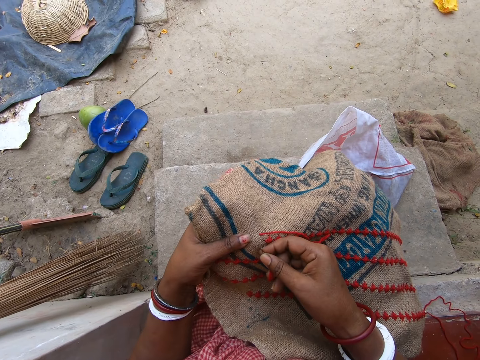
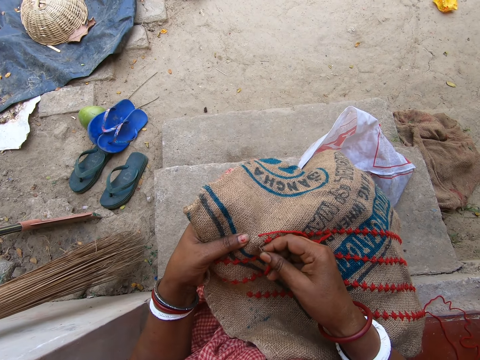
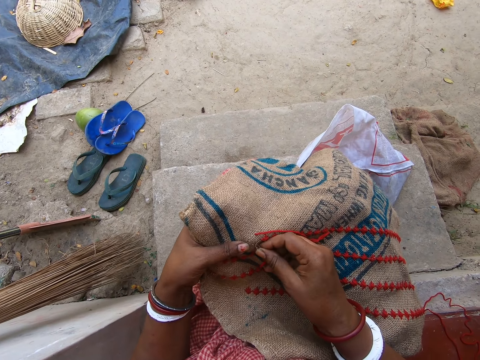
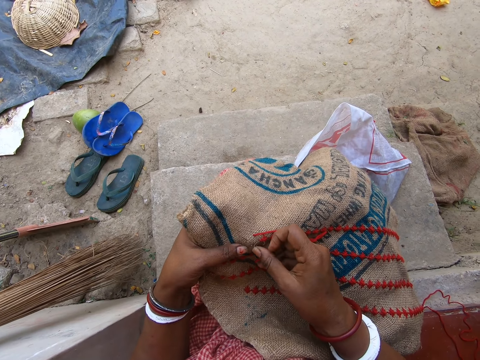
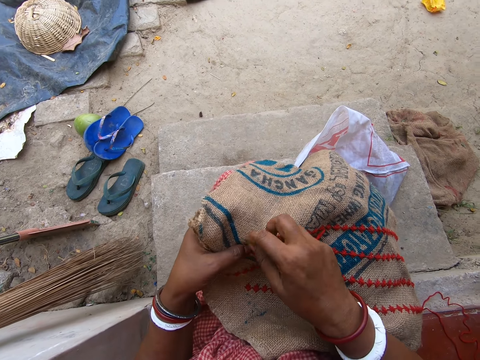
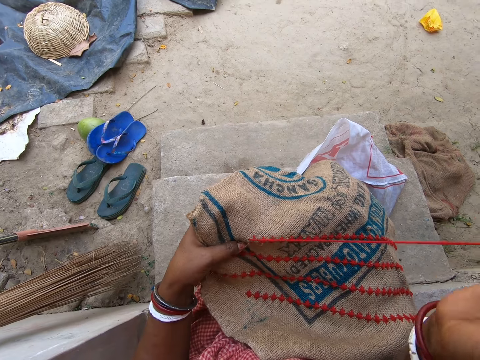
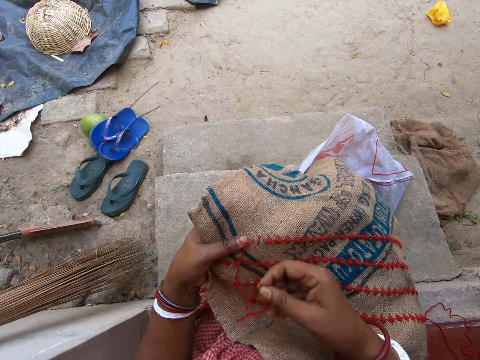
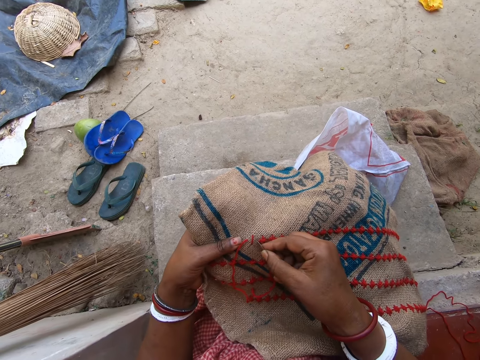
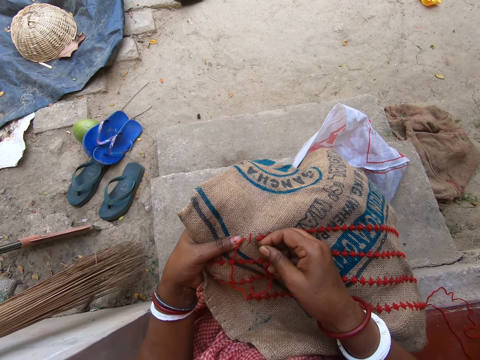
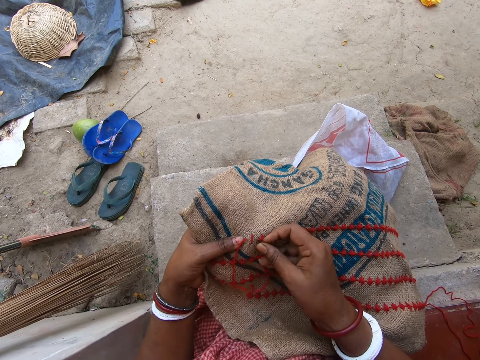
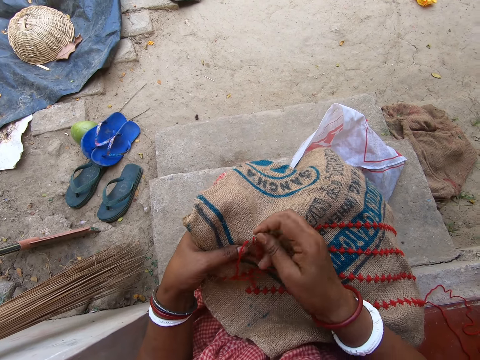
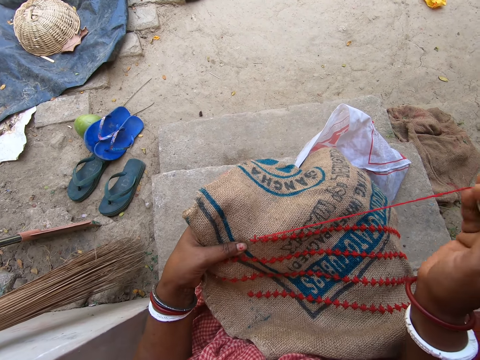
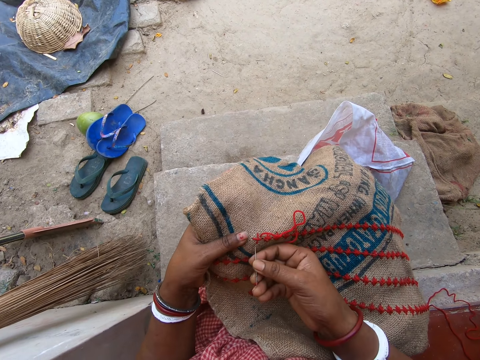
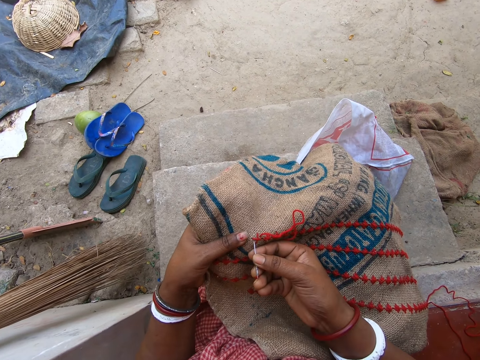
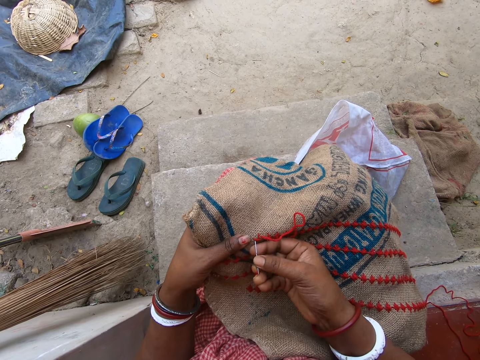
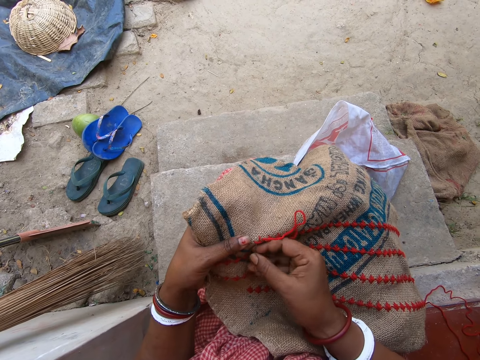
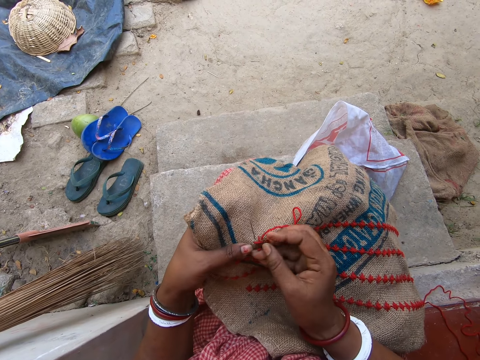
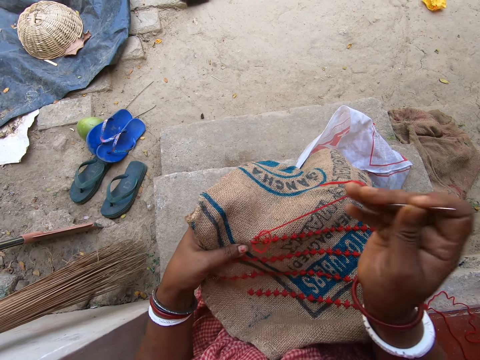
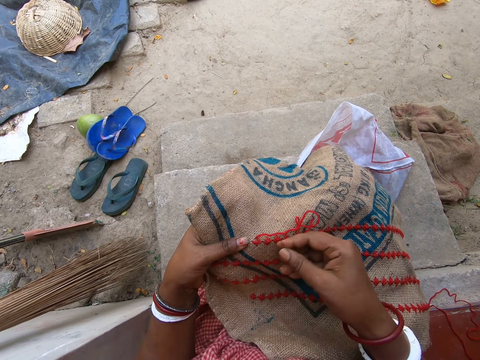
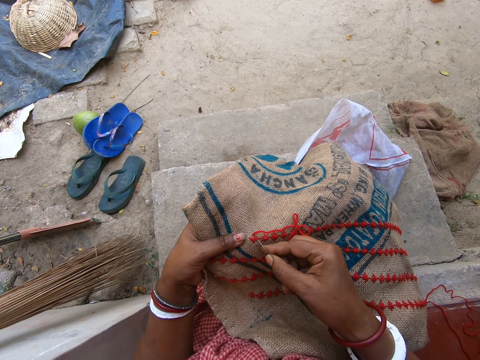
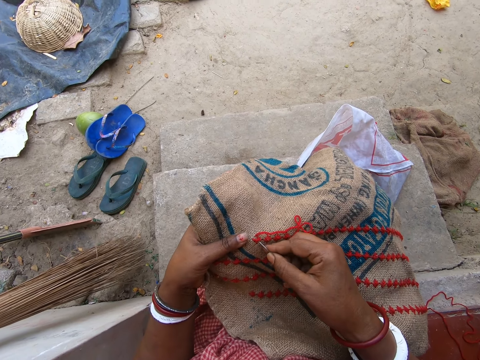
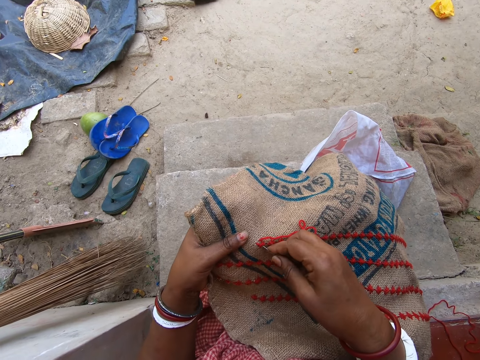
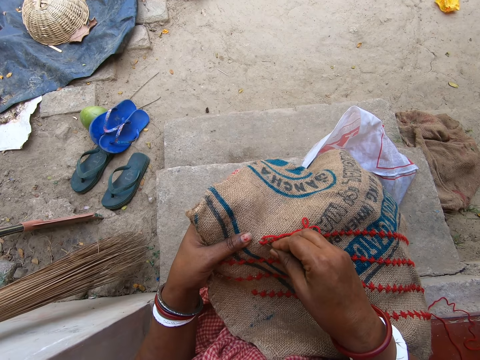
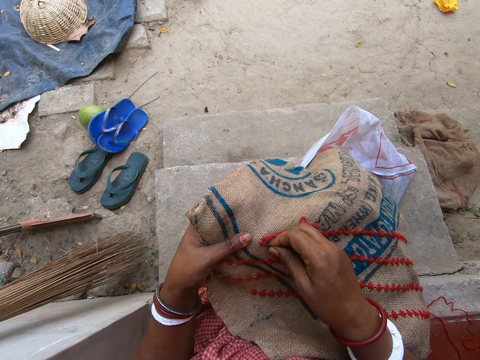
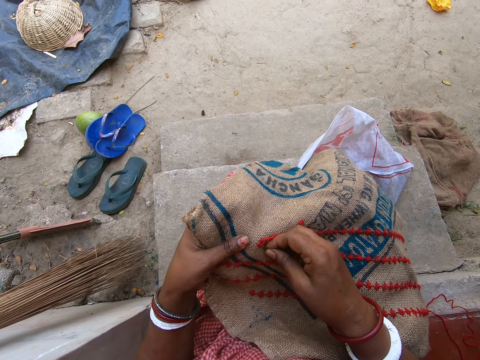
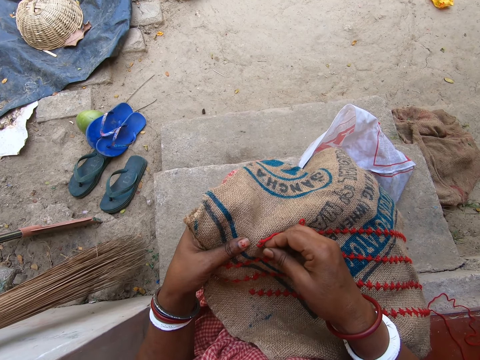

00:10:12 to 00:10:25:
The camera wearer pulls the needle from the jute sack on her lap with her right hand. She inserts the needle in her right hand in the jute sack on her lap. She stitches a thread on the sack. She pulls the needle from the jute sack on her lap with her right hand. She inserts the needle in her right hand in the jute sack on her lap. She stitches the thread on the sack. She pulls the needle from the jute sack on her lap with her right hand. She inserts the needle in her right hand in the jute sack on her lap. She stitches the thread on the sack.

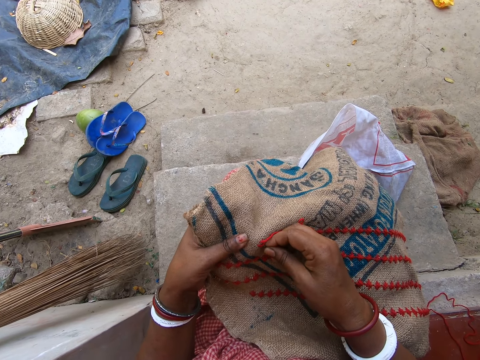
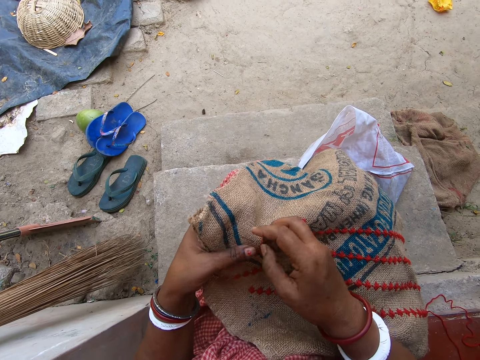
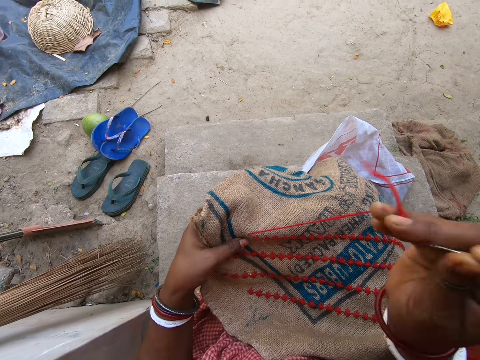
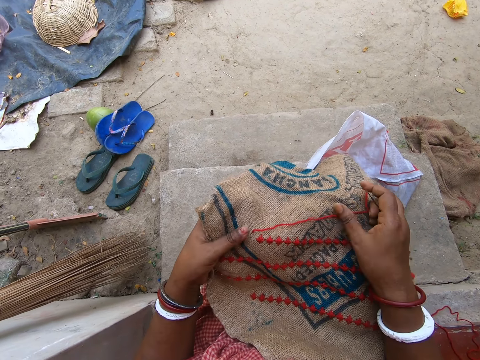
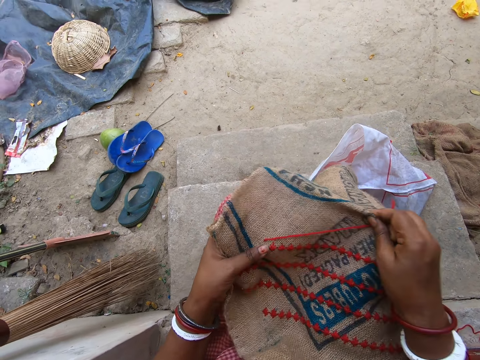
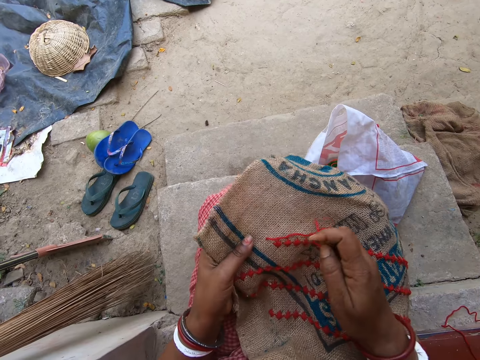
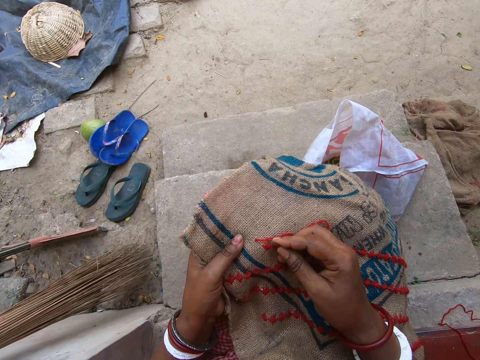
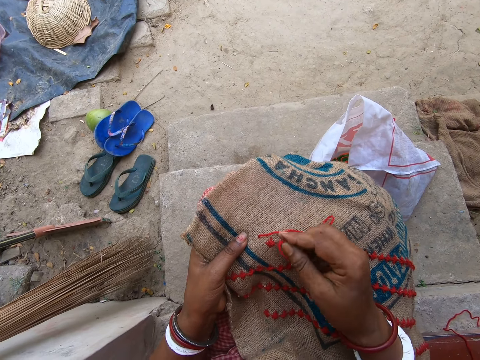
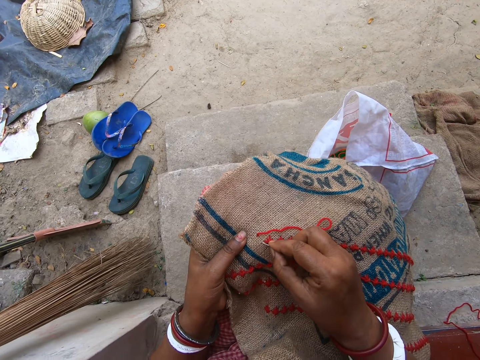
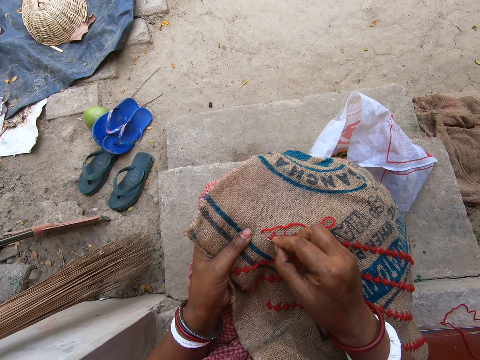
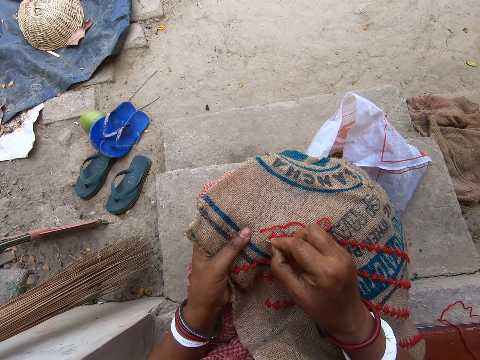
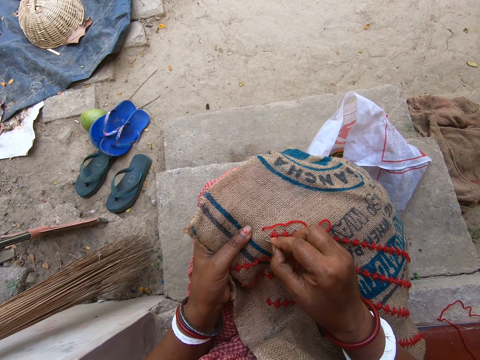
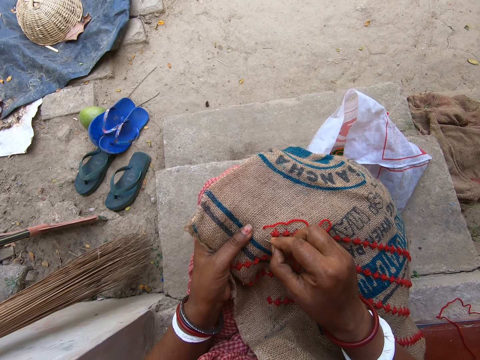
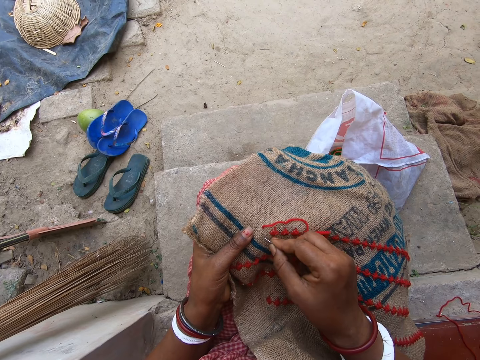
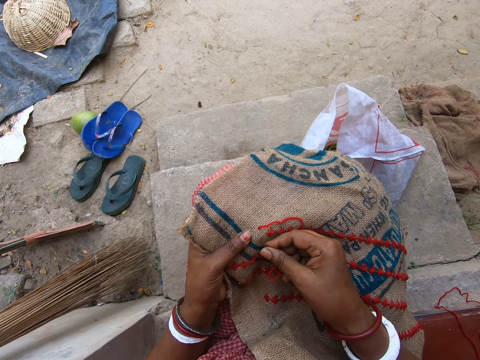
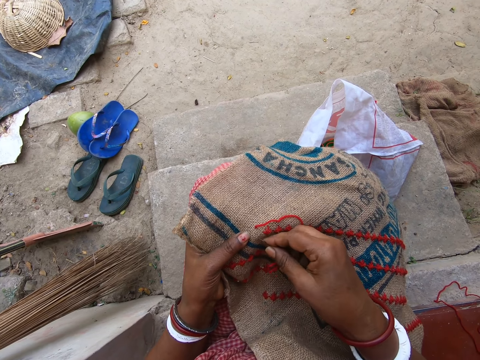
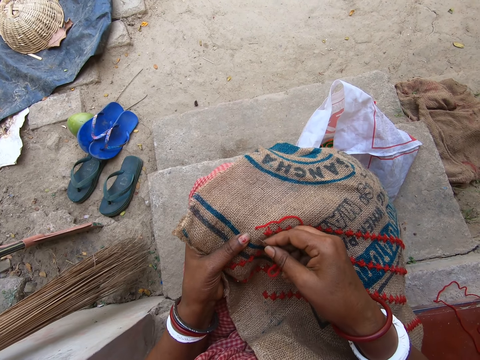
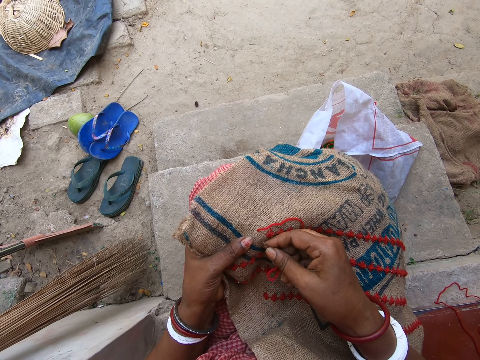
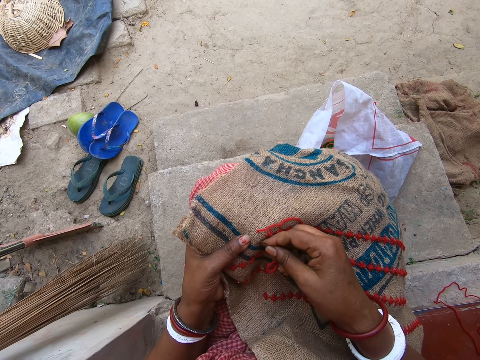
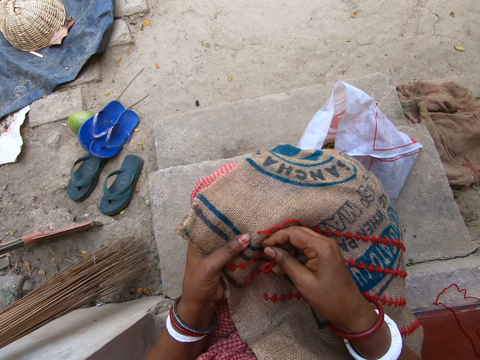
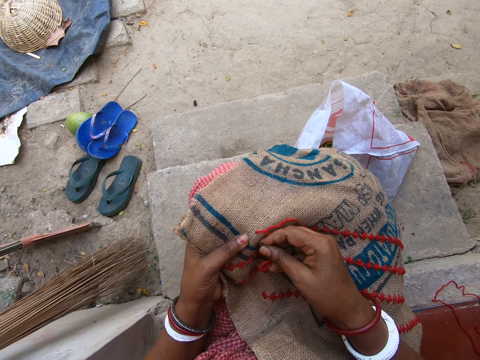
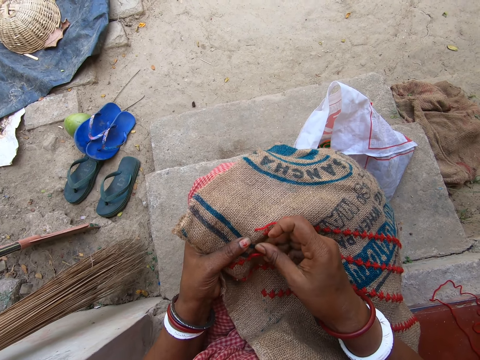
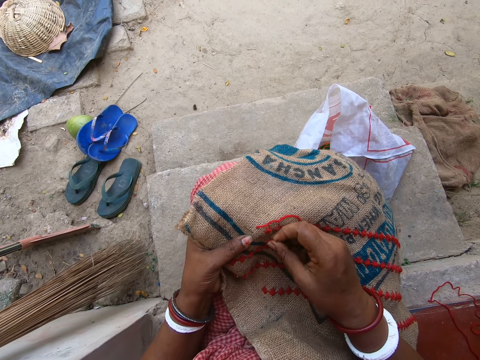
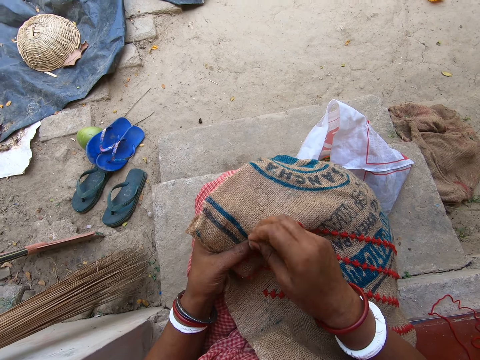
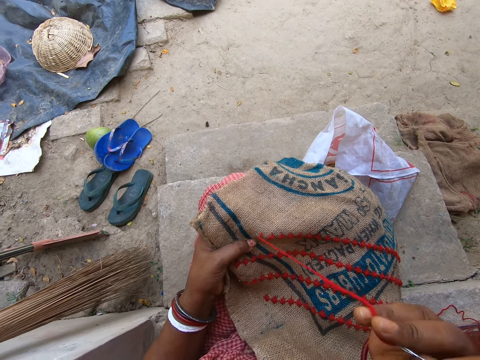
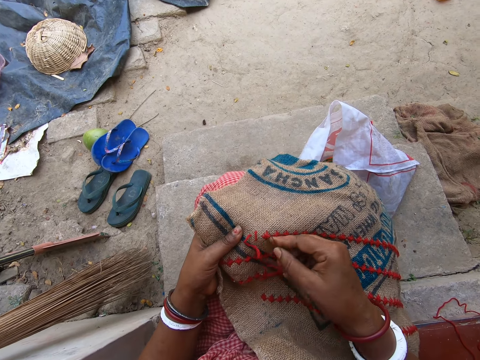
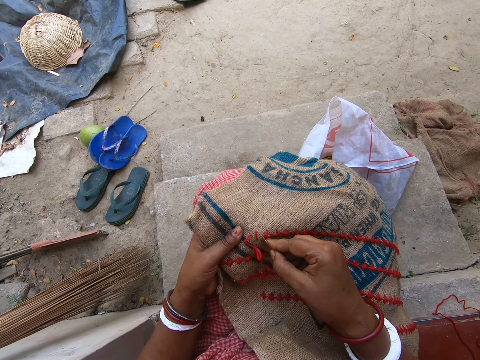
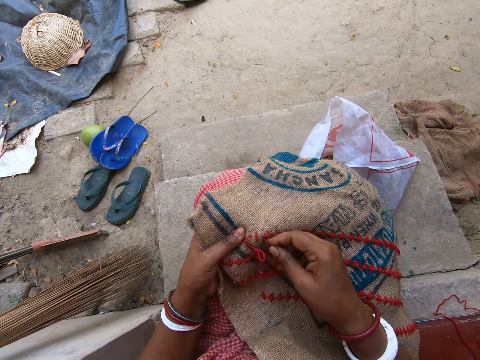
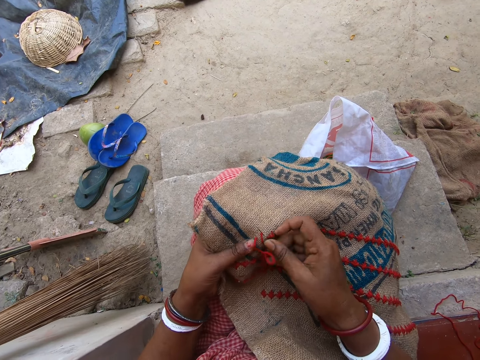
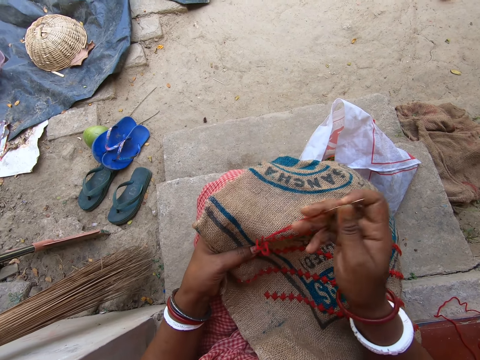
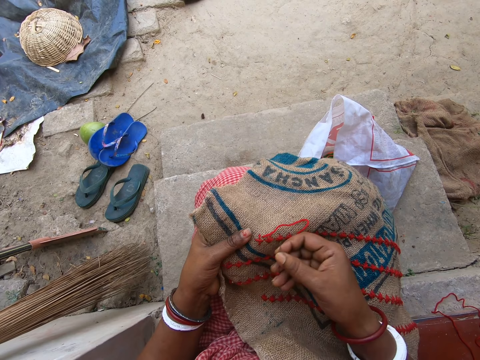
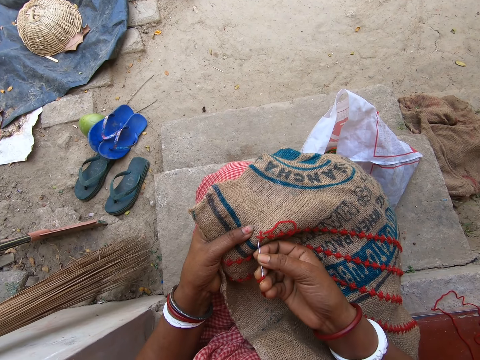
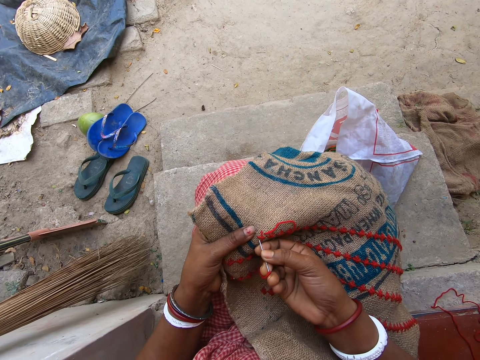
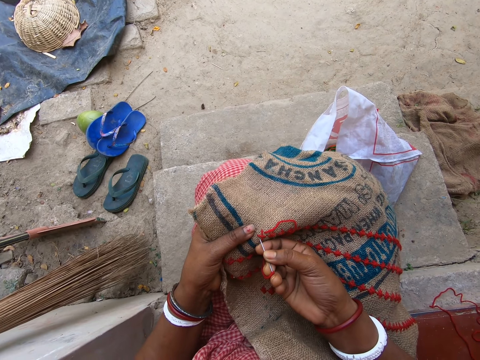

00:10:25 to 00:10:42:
The camera wearer pulls the needle from the jute sack on her lap with her right hand. She adjusts the jute sack on her lap with her right hand. She stretches the sack. She moves the wool thread on the jute sack on her lap with her right hand. She inserts the needle in her right hand in the jute sack on her lap. She stitches a thread on the sack. She pulls the needle from the jute sack on her lap with her right hand. She inserts the needle in her right hand in the jute sack on her lap. She stitches the thread on the sack. She pulls the needle from the jute sack on her lap with her right hand. She inserts the needle in her right hand in the jute sack on her lap. She stitches the thread on the sack.
